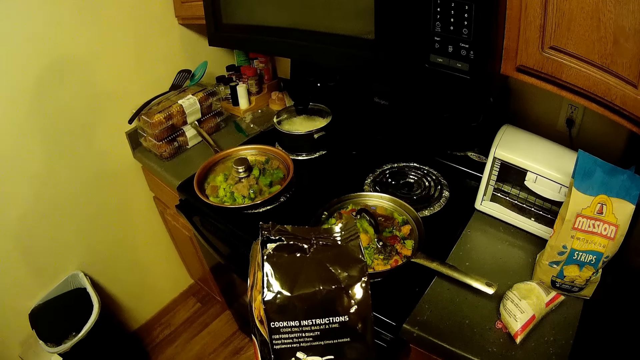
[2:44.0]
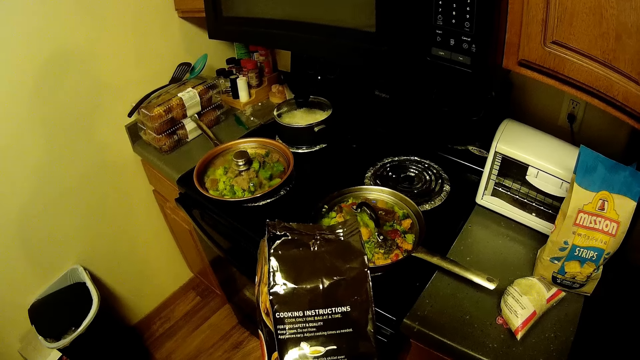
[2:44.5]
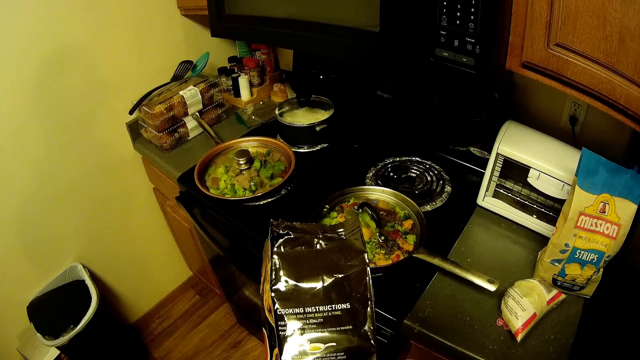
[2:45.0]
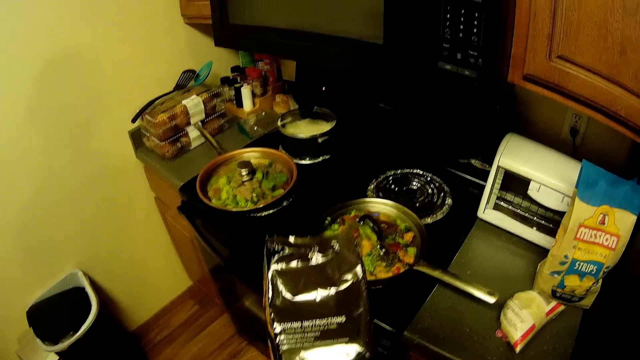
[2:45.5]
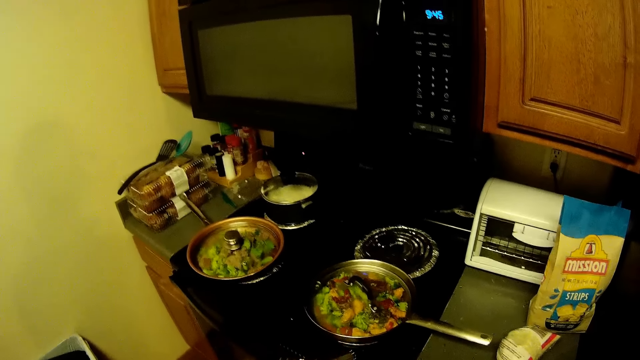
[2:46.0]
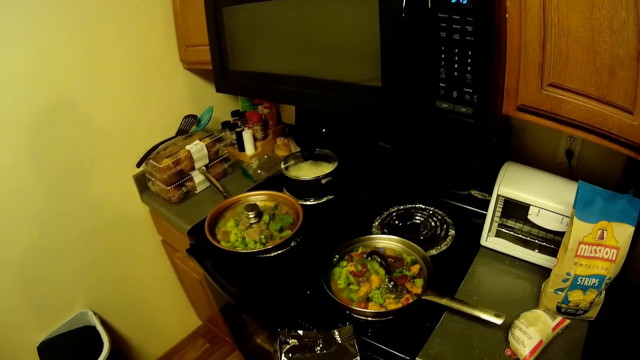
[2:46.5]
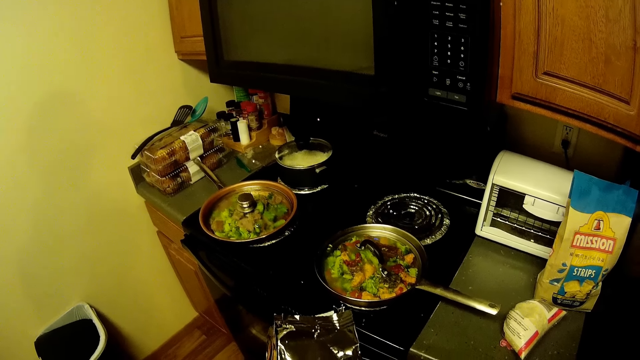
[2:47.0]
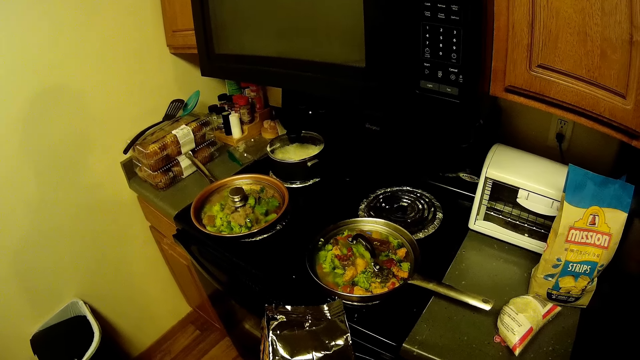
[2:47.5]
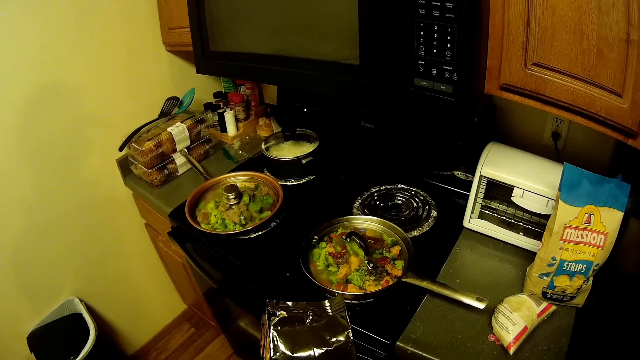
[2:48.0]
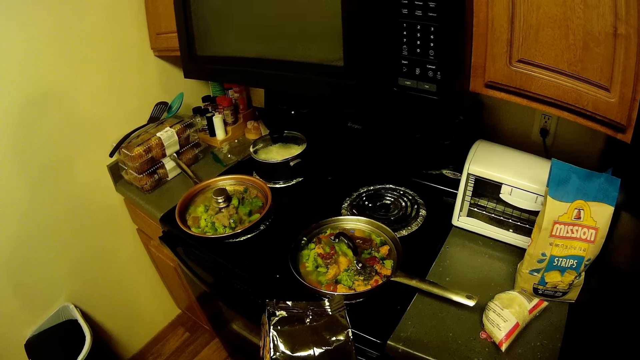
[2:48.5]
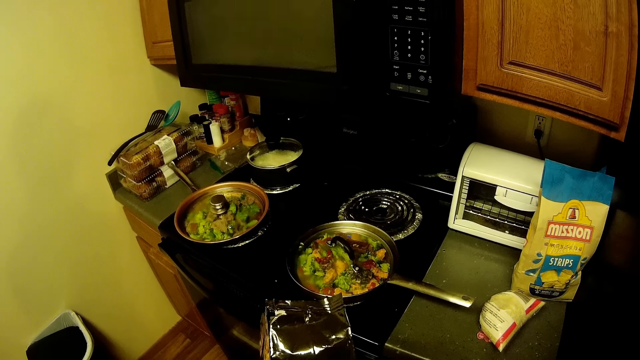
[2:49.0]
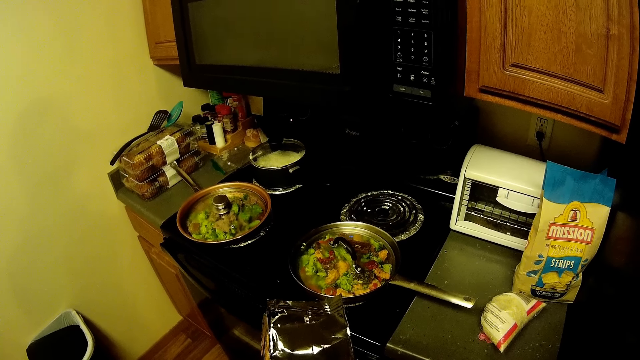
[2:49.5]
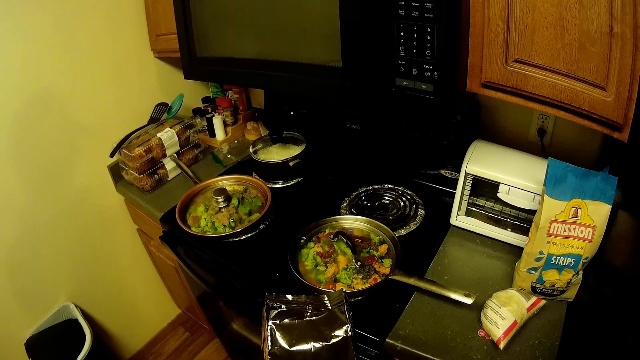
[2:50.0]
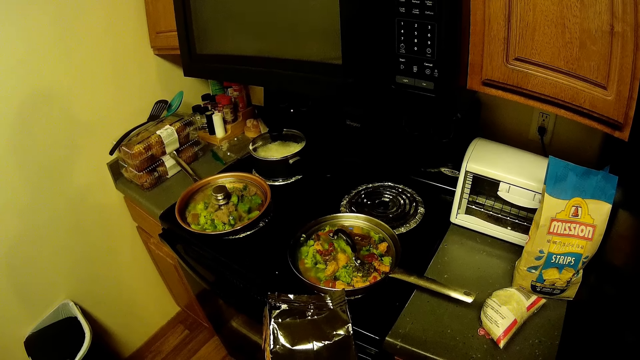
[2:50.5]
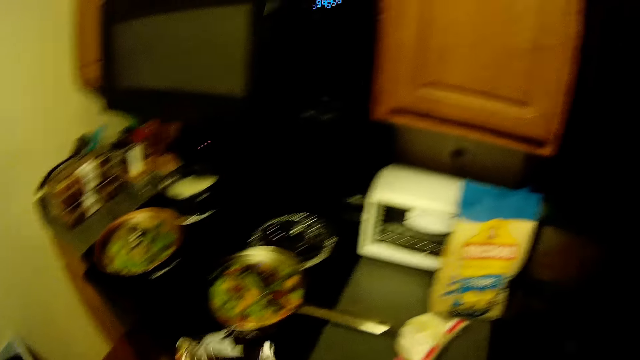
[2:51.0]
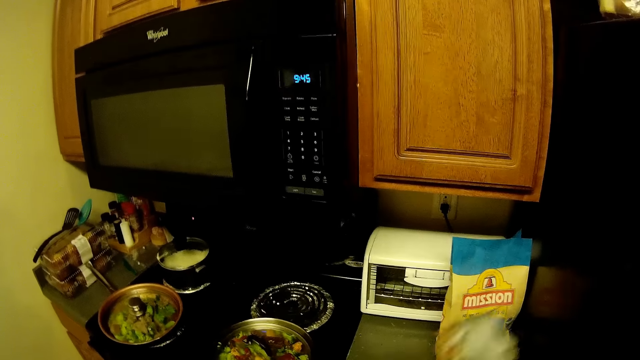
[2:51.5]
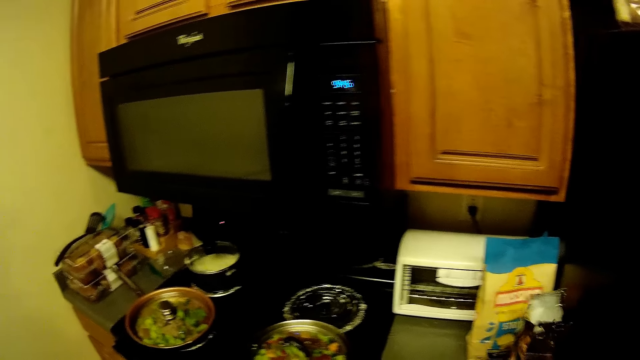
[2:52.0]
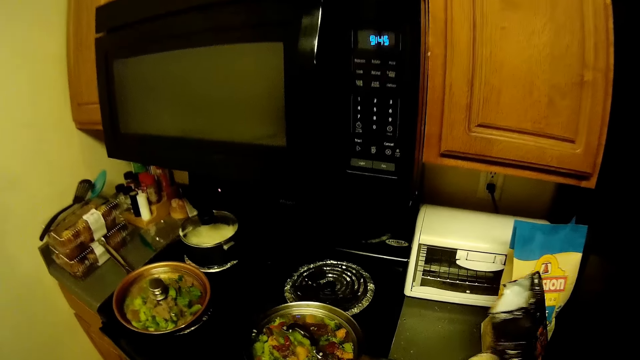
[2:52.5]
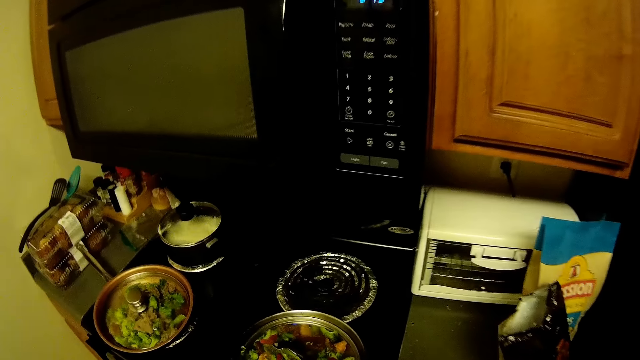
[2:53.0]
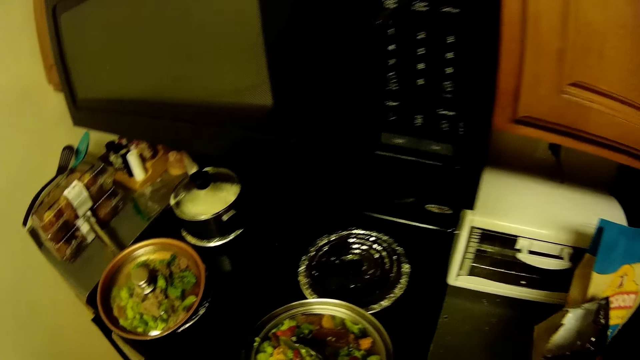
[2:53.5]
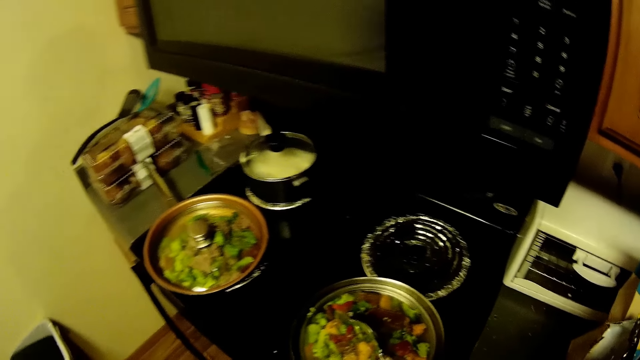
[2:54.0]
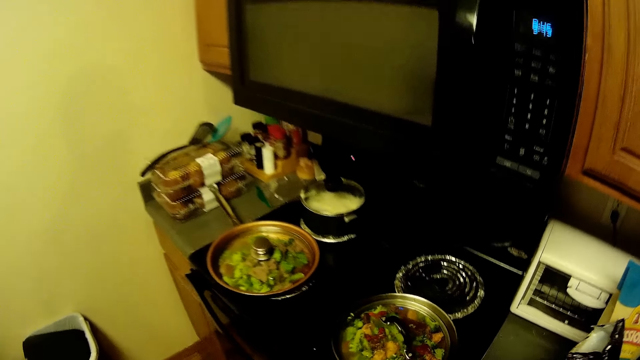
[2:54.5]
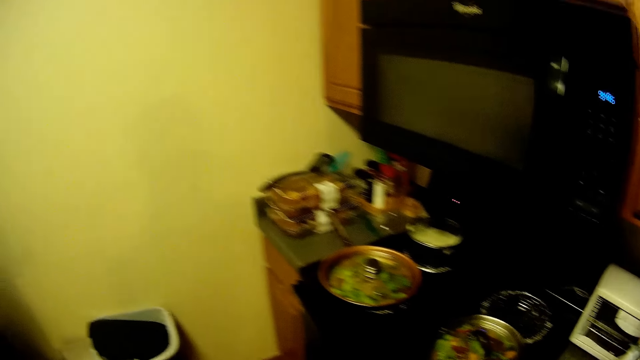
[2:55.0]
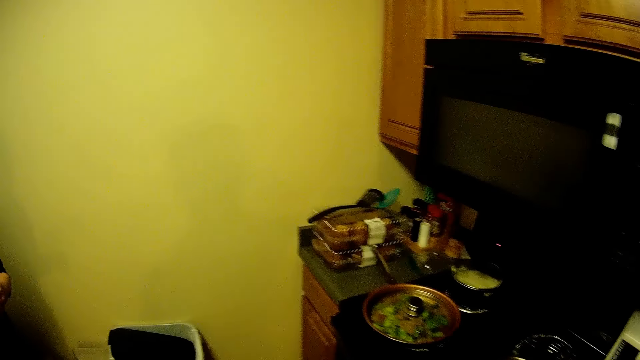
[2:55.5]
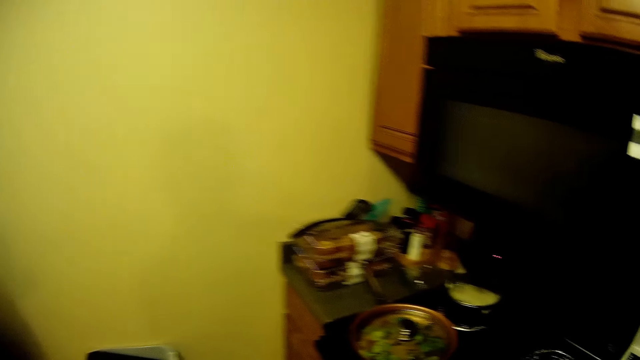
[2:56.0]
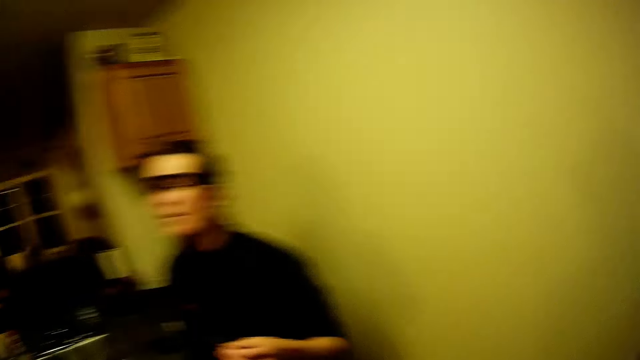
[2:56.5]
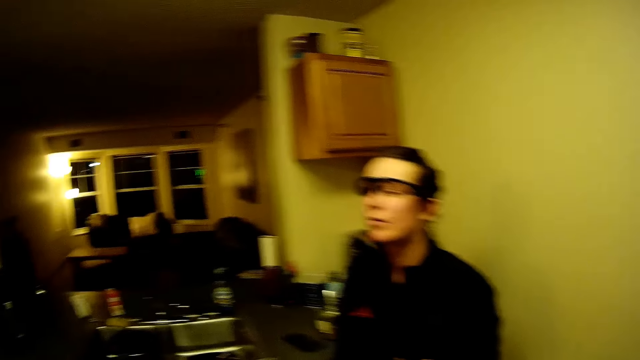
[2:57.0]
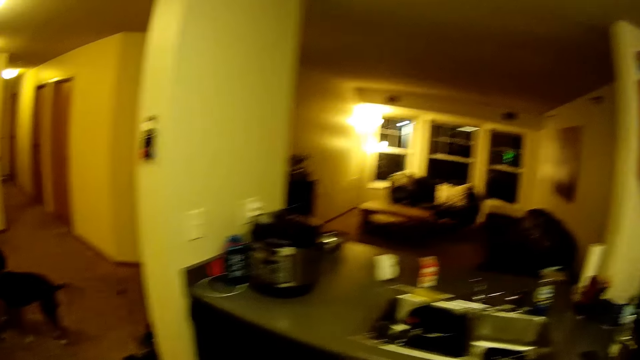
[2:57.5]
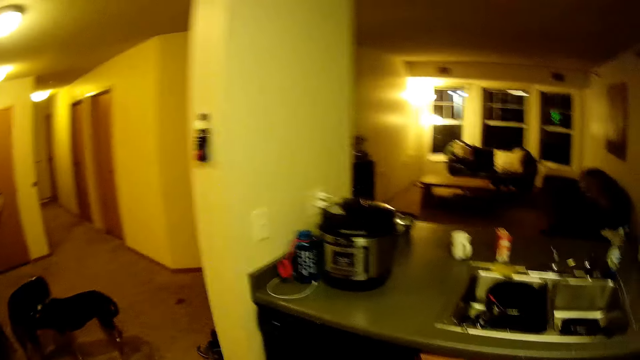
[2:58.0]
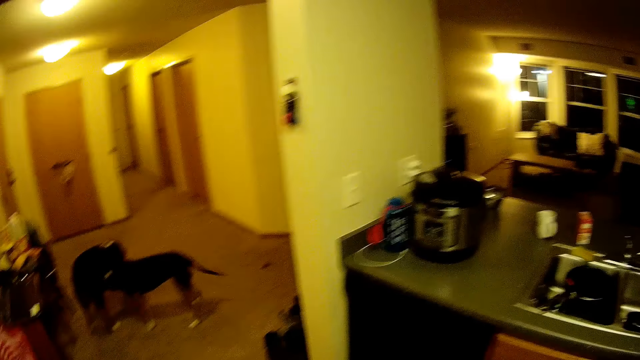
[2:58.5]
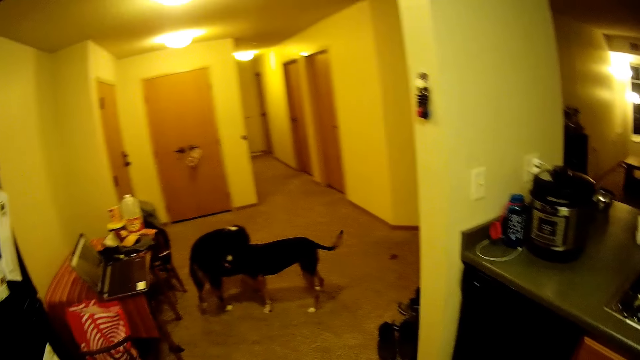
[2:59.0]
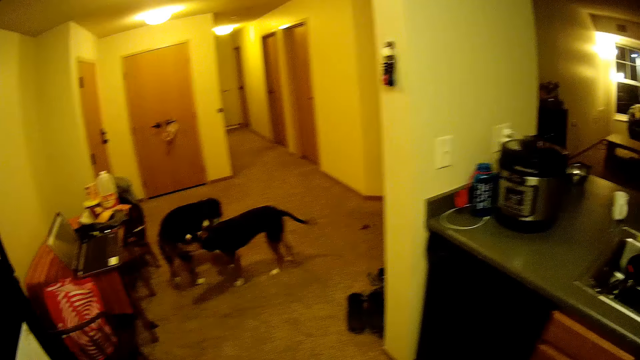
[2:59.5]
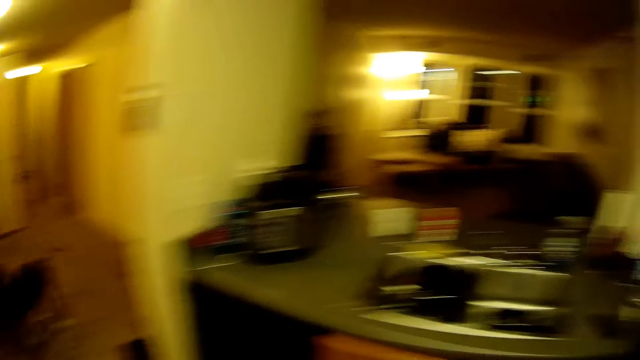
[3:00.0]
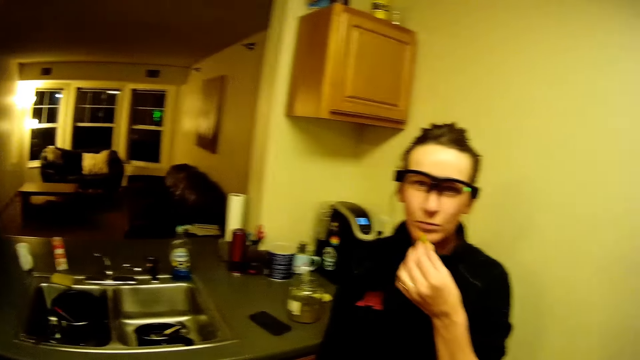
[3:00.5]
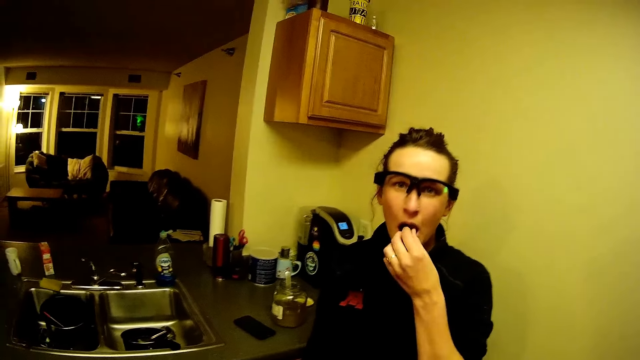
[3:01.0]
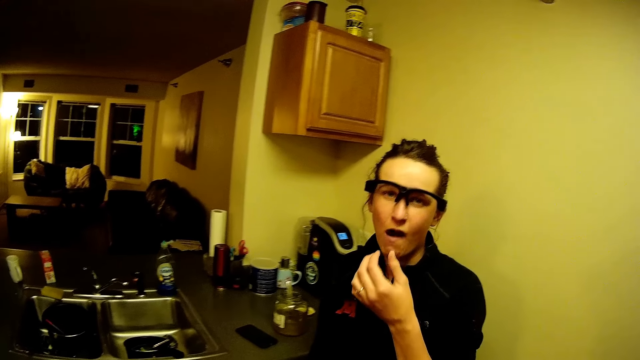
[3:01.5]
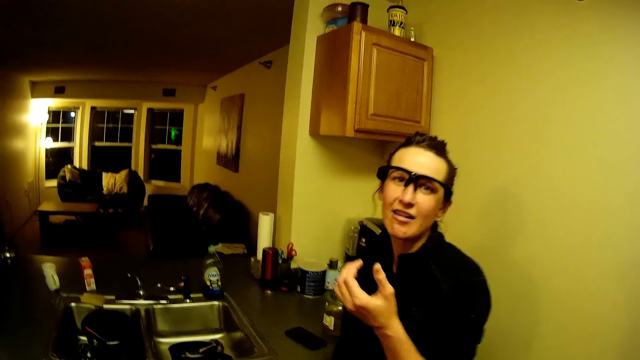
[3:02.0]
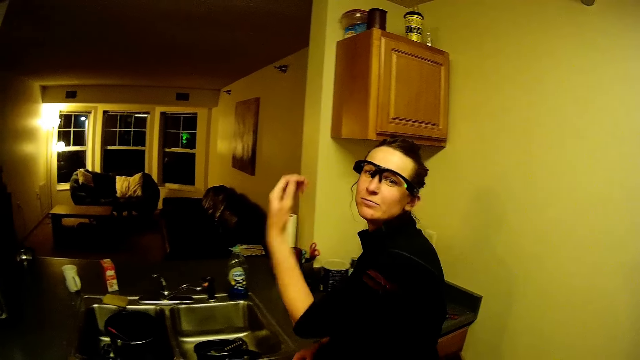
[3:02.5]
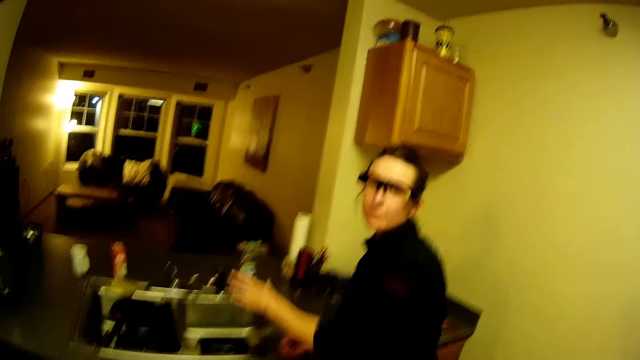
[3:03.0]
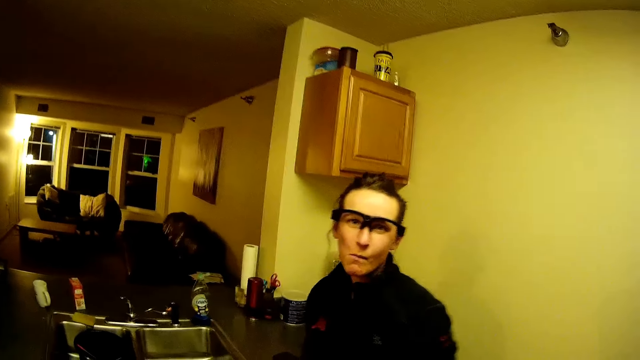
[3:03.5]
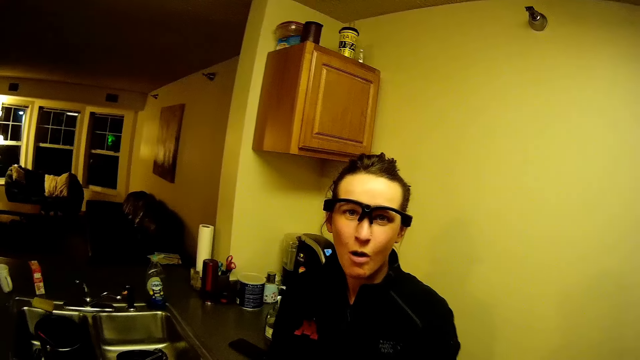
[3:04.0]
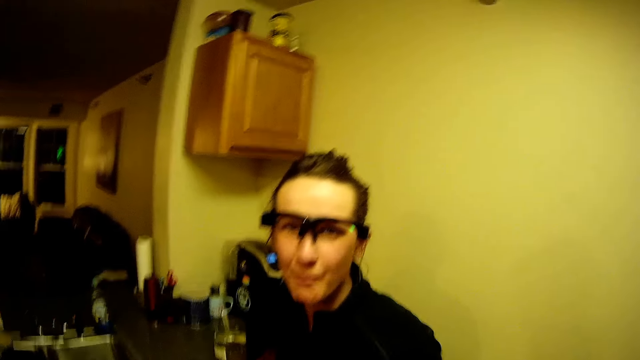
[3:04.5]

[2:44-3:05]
The camera wearer looks around the kitchen. They stare at the pan. They check something. They place a bag on the countertop. They look around the kitchen. They stare at the pan. A woman eats. The camera wearer converses with the woman.
